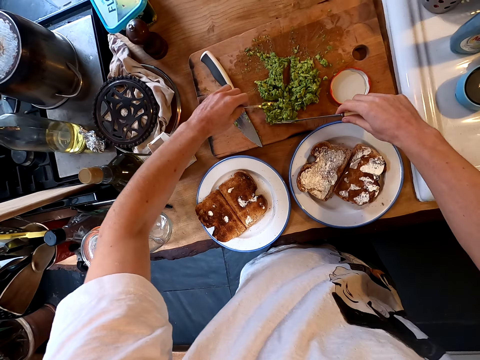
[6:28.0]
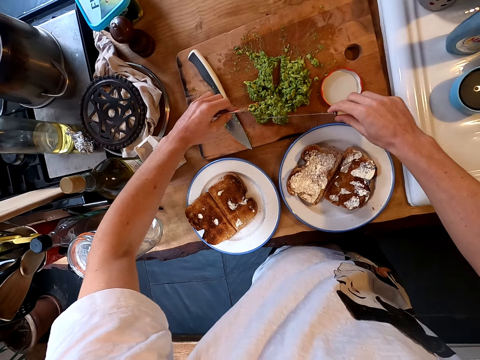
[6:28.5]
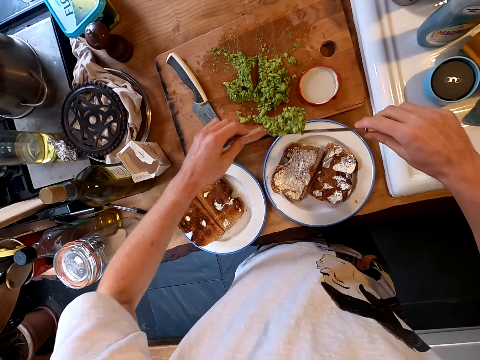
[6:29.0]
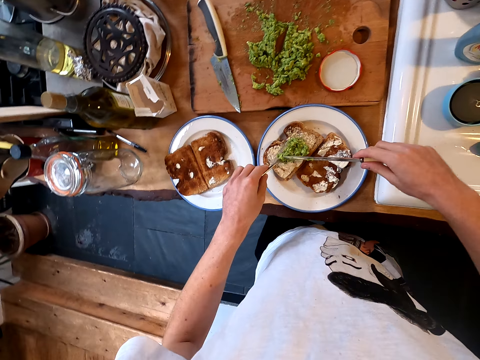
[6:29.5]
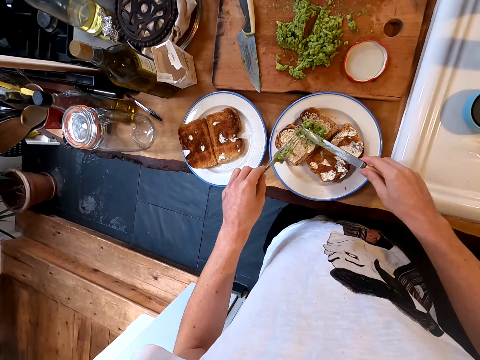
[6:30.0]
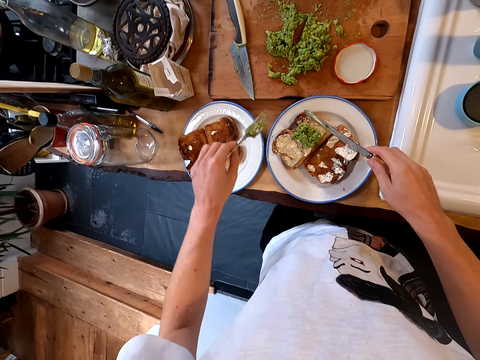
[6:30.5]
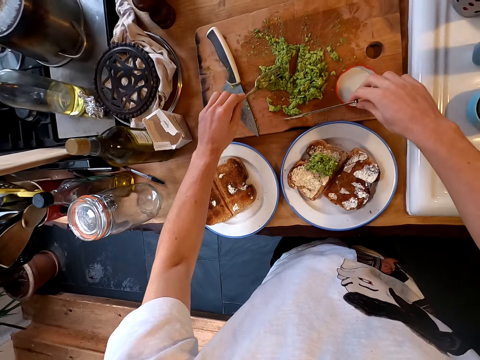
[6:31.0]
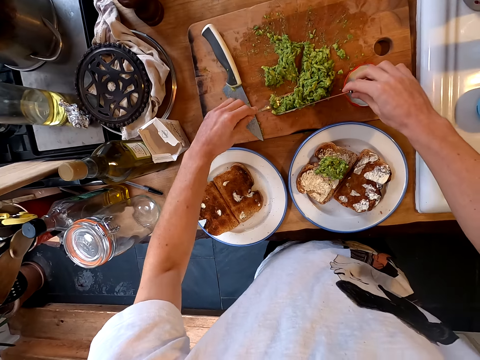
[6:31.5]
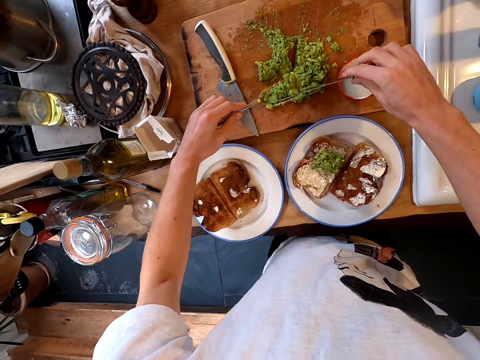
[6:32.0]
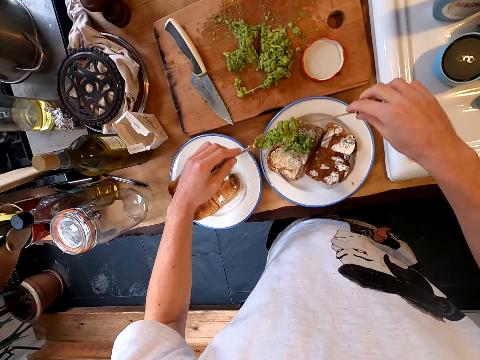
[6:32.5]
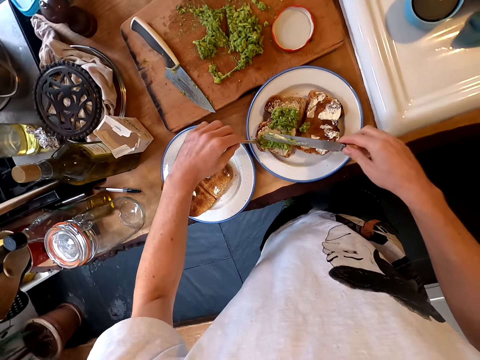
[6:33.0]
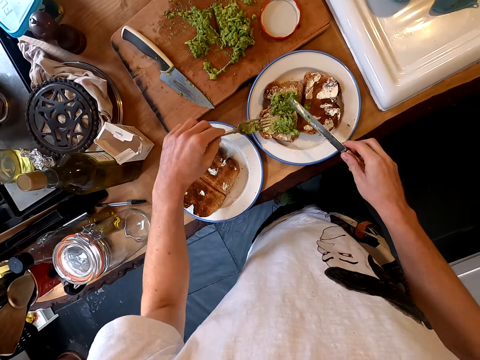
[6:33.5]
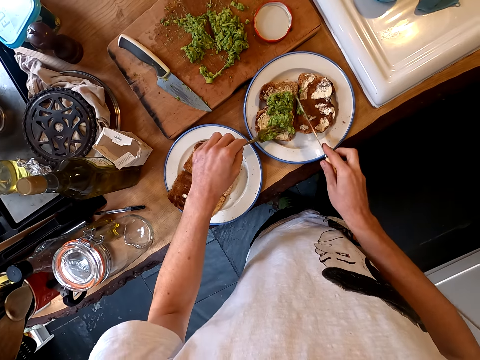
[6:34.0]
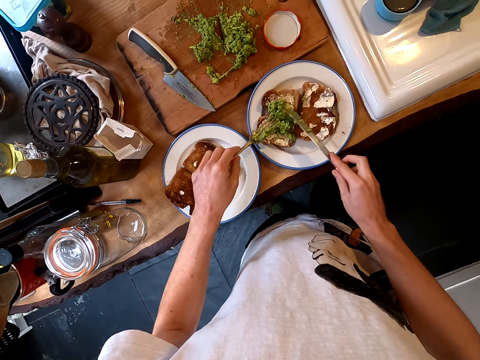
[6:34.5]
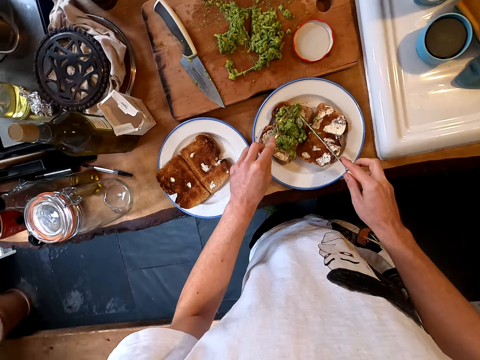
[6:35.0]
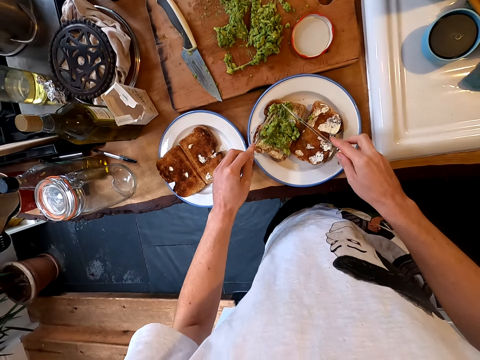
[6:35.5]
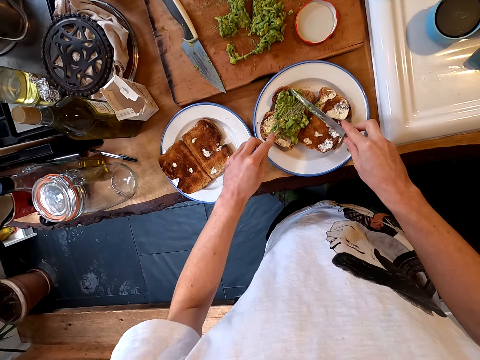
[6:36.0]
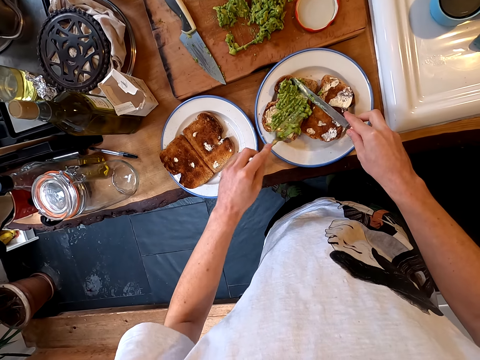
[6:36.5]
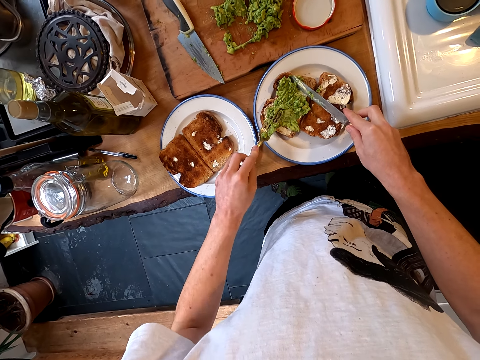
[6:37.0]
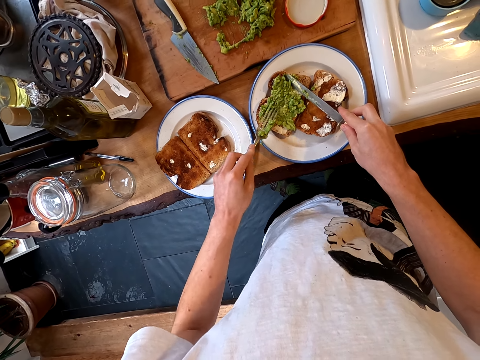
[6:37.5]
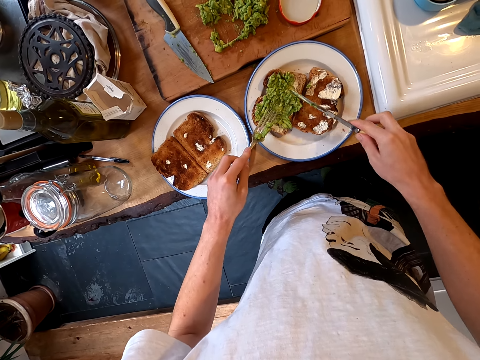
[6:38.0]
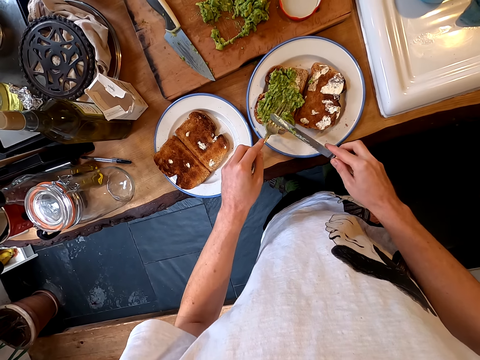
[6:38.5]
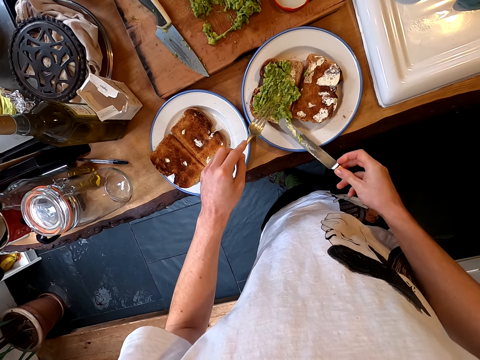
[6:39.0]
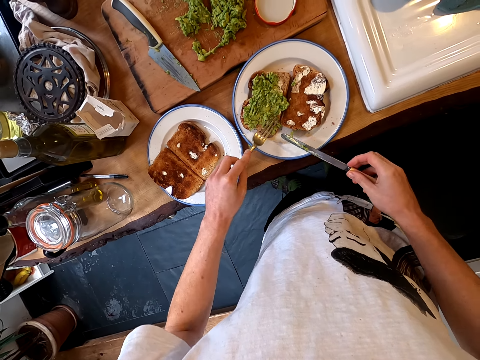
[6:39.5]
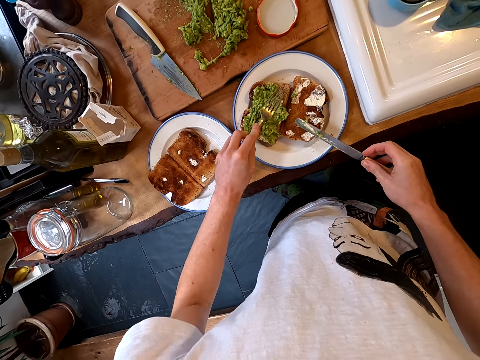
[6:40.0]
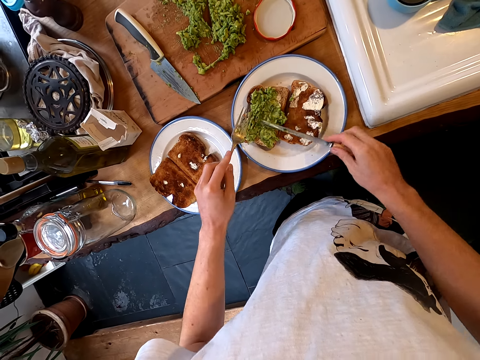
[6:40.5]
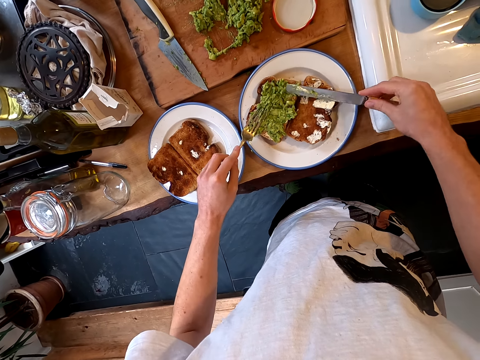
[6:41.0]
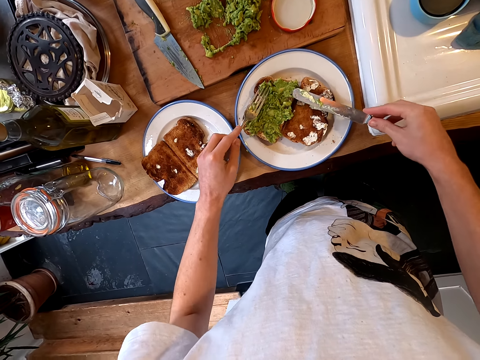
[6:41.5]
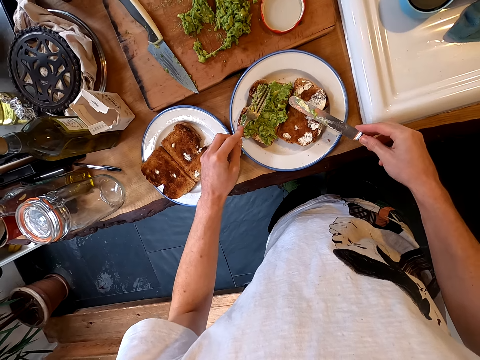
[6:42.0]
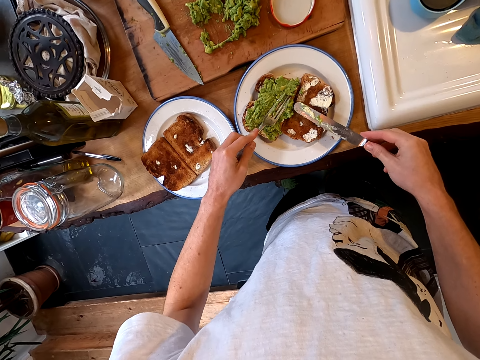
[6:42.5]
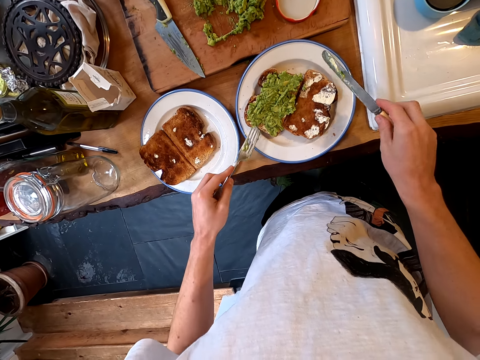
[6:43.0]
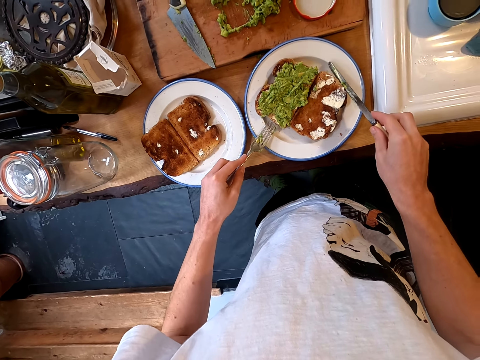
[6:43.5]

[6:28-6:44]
The camera wearer picks avocado with a fork. They hold the guacamole on the fork with a knife and put the guacamole on the bread slice. They put the guacamole on the fork with the knife, hold the guacamole on the fork with the knife and put the guacamole on the bread. They spread the guacamole on the bread with the knife. They spread the guacamole on the bread with the fork. They clear the fork with the knife. They spread the guacamole on the bread with the knife. They spread the guacamole on the bread with the fork.

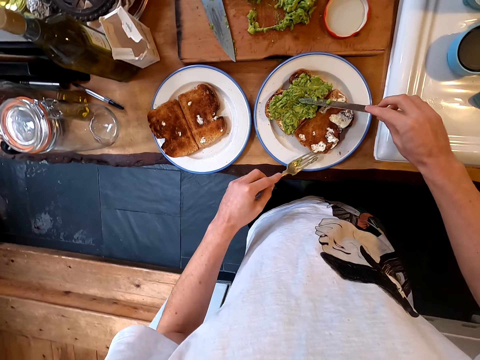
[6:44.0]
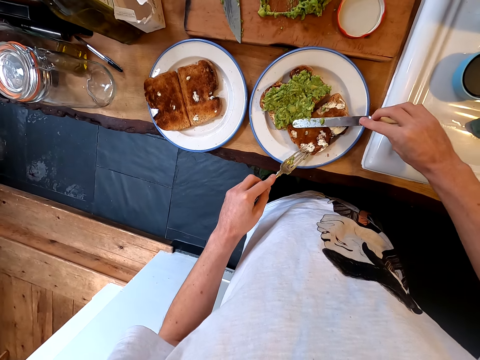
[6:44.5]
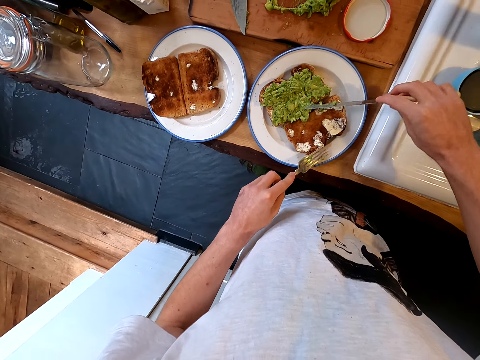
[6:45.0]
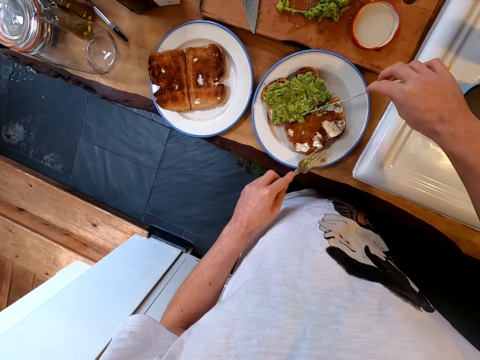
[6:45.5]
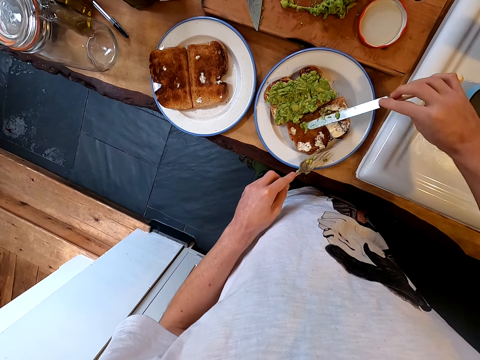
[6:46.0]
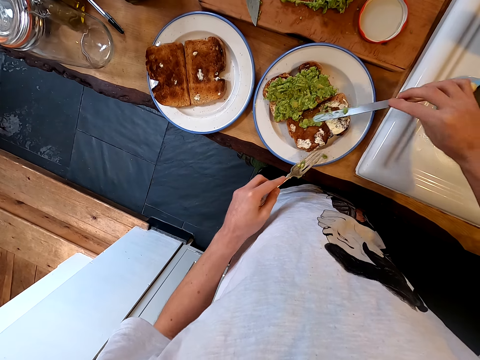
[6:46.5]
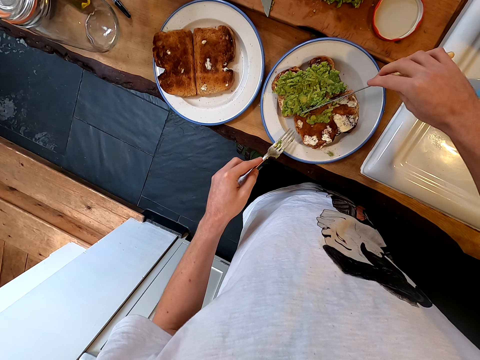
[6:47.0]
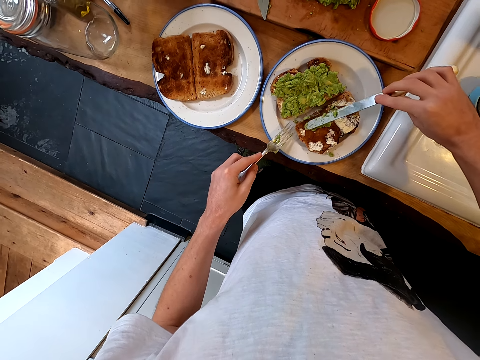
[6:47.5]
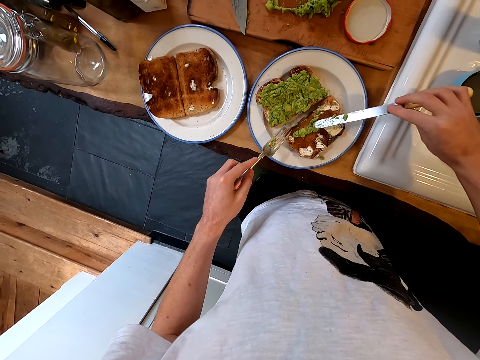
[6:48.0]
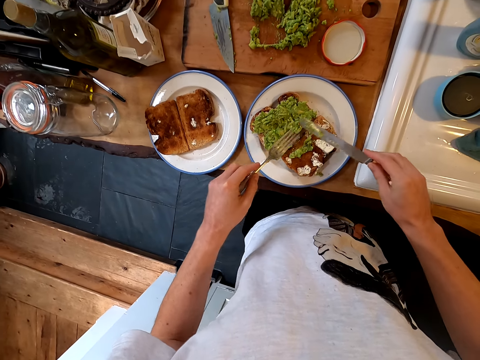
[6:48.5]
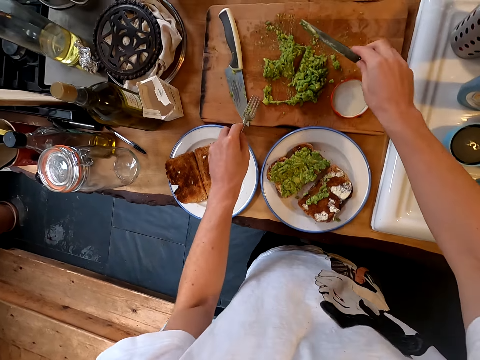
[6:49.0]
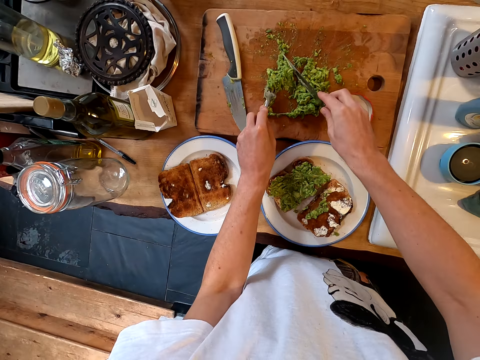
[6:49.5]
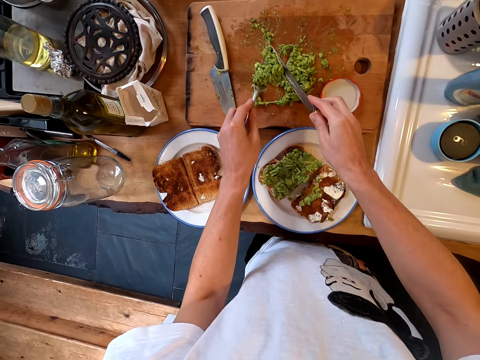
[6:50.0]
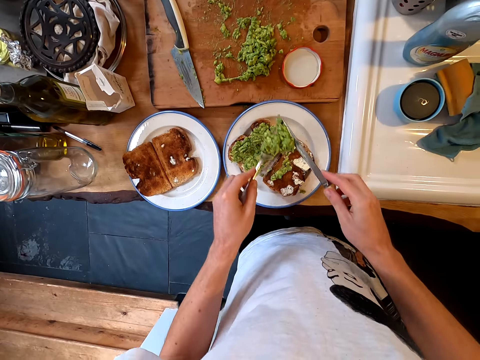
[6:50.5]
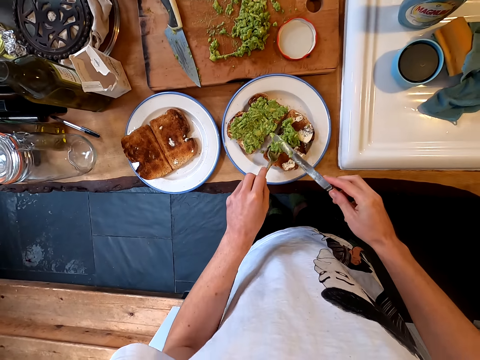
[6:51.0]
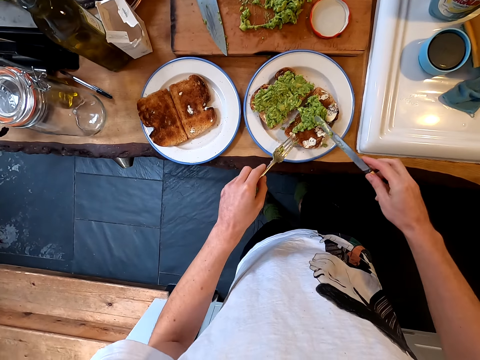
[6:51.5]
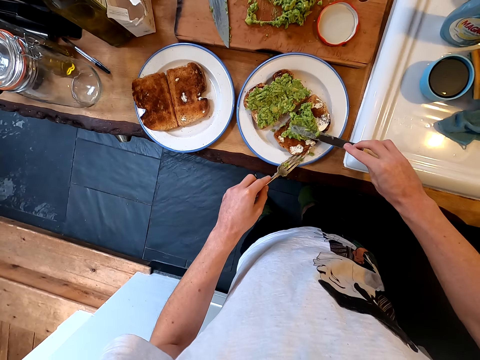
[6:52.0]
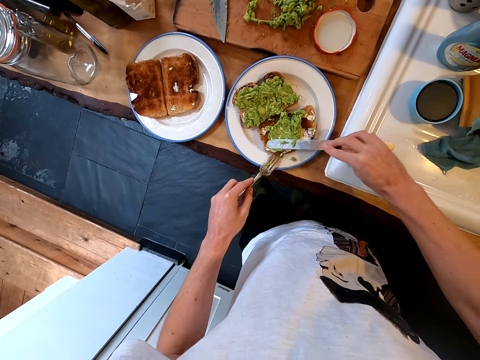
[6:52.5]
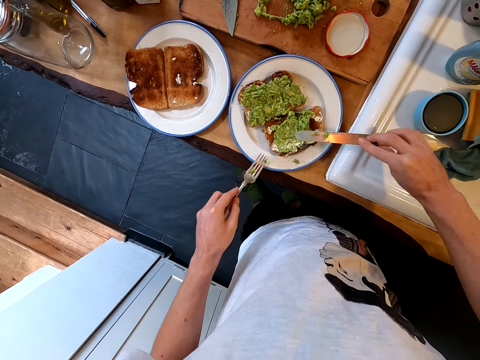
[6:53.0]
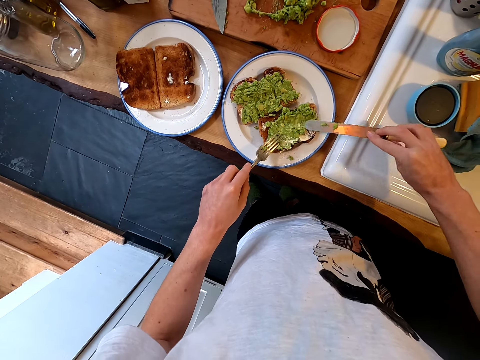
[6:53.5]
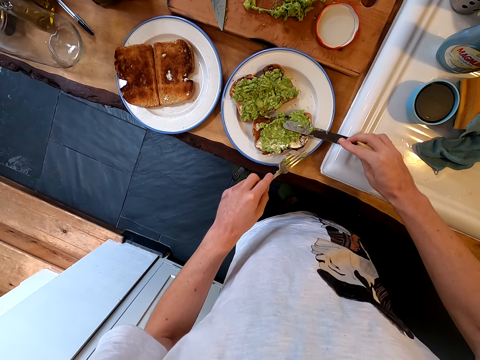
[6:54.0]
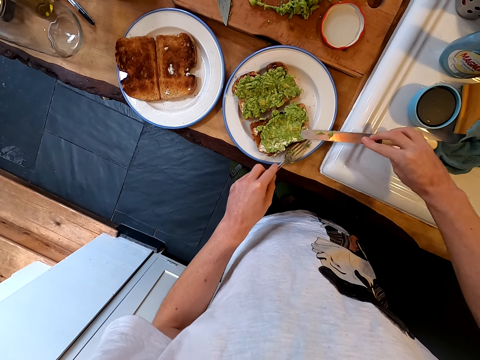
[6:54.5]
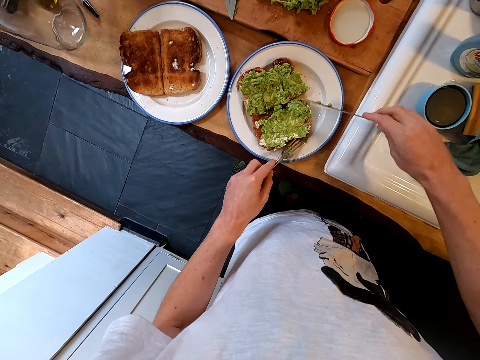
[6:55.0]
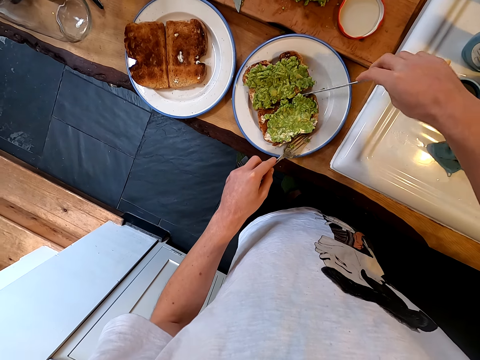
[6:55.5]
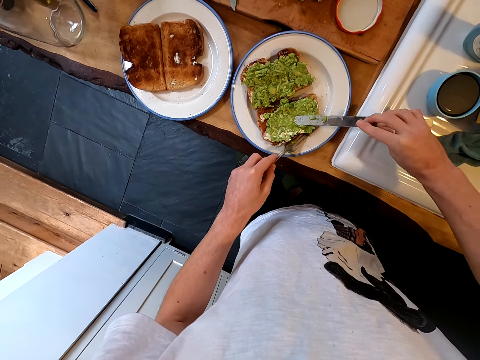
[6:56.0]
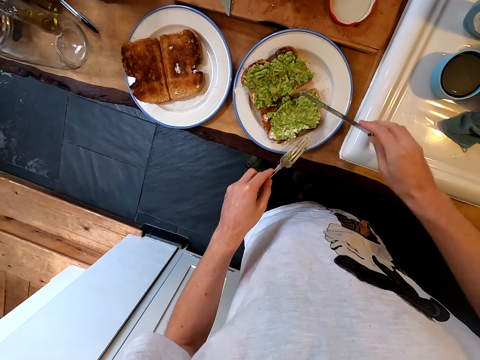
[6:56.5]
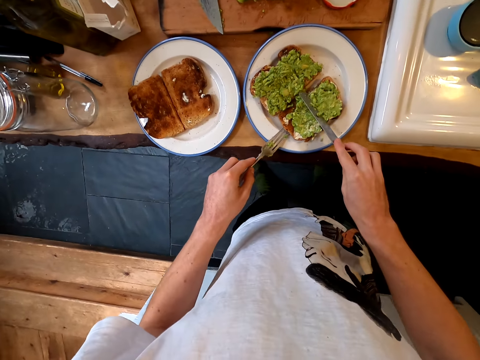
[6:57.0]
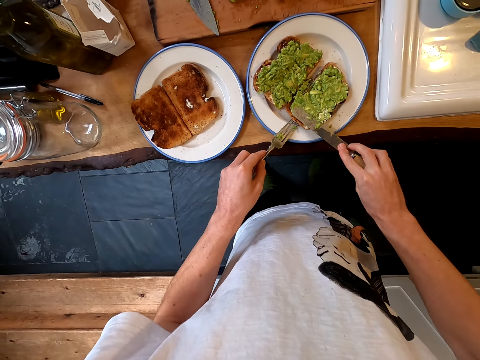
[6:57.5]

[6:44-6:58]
The camera wearer spreads guacamole on the bread with a knife. They apply avocado on the bread. They put the guacamole on the fork with the knife, hold the guacamole on the fork with the knife and put the guacamole on the bread slice. They spread the guacamole on the bread with the knife.
